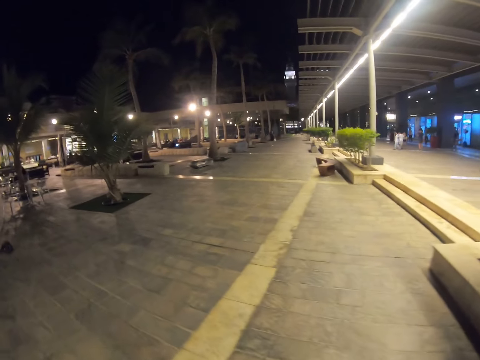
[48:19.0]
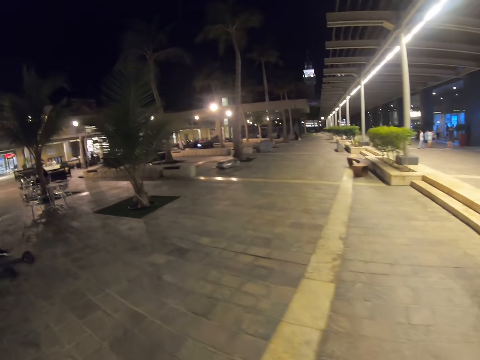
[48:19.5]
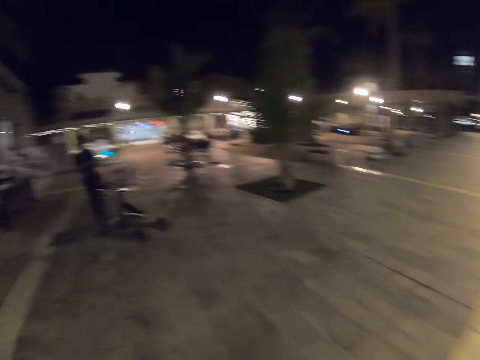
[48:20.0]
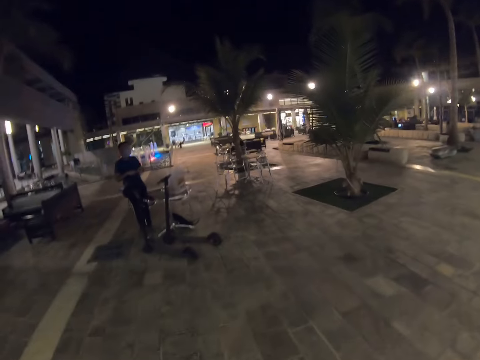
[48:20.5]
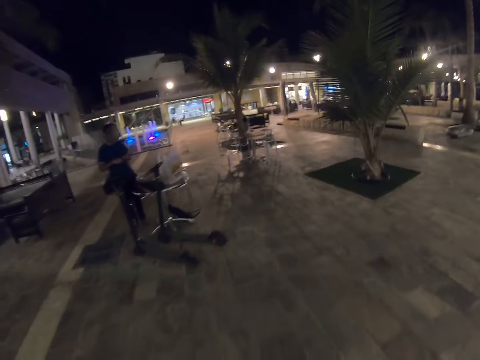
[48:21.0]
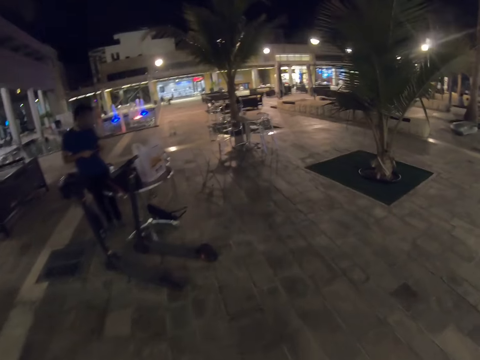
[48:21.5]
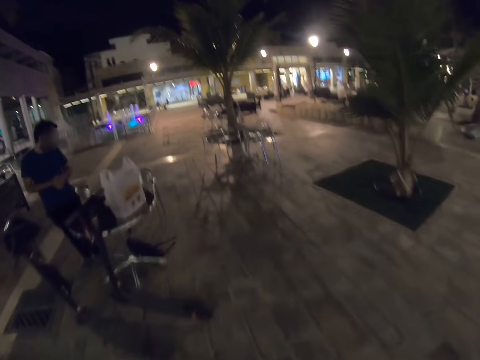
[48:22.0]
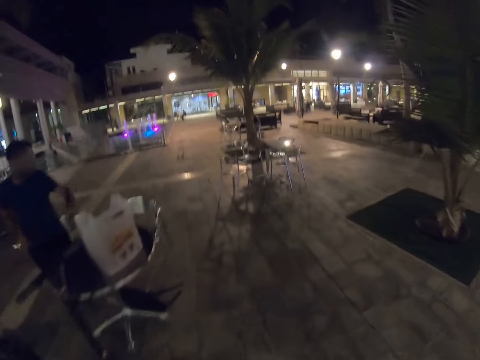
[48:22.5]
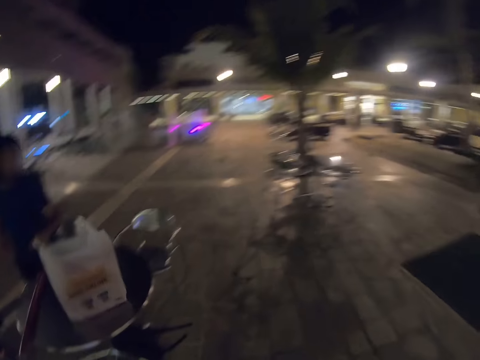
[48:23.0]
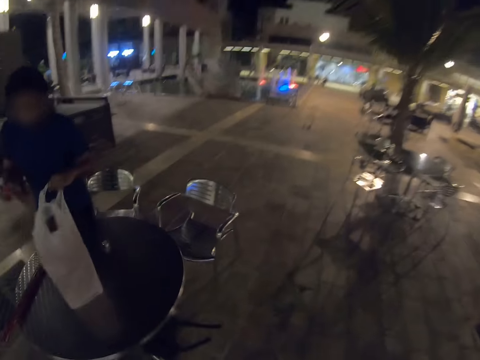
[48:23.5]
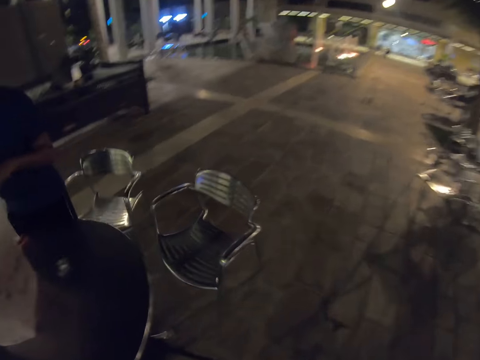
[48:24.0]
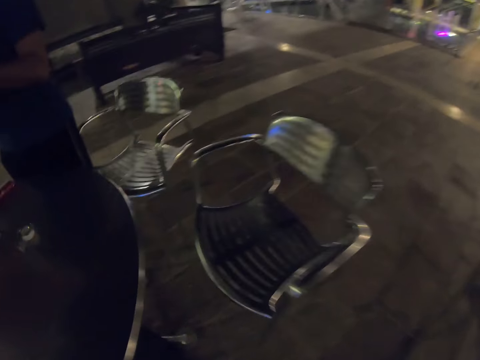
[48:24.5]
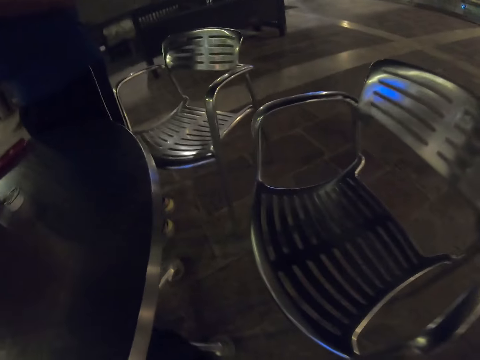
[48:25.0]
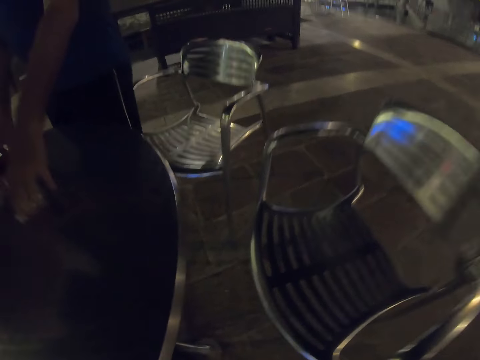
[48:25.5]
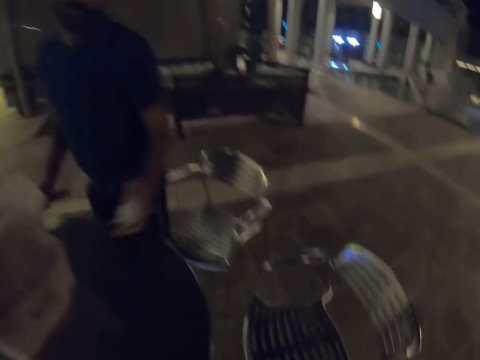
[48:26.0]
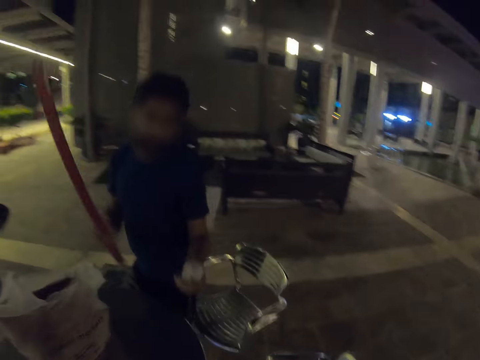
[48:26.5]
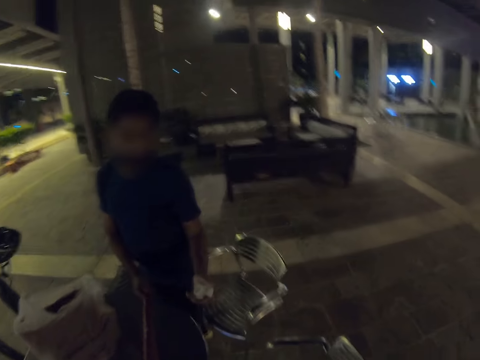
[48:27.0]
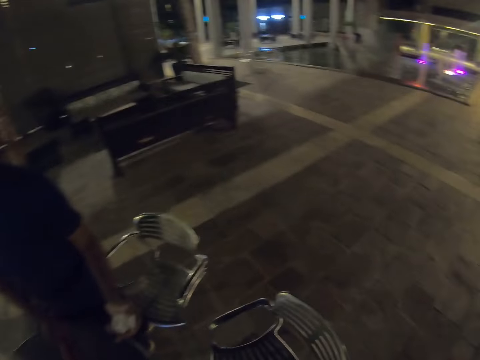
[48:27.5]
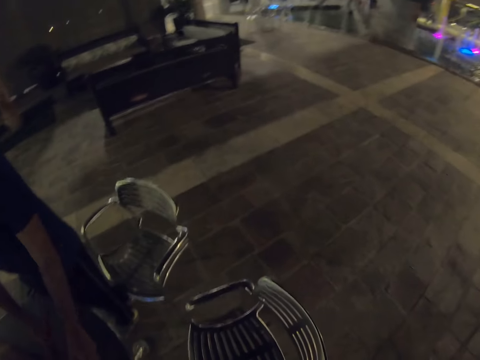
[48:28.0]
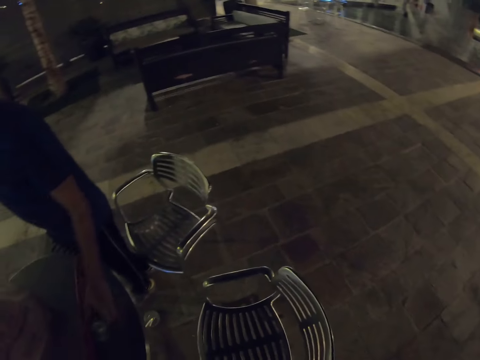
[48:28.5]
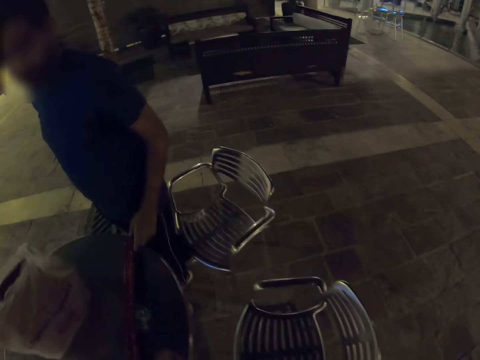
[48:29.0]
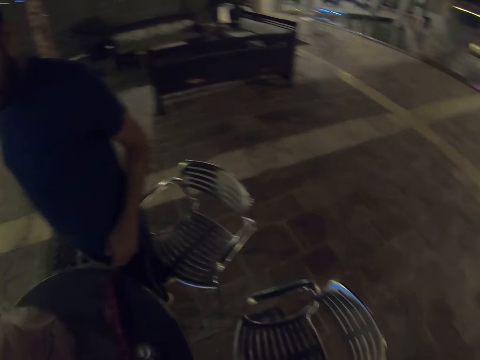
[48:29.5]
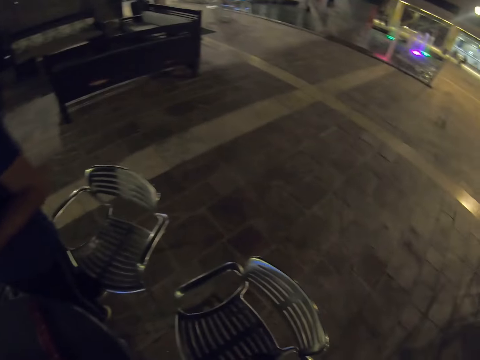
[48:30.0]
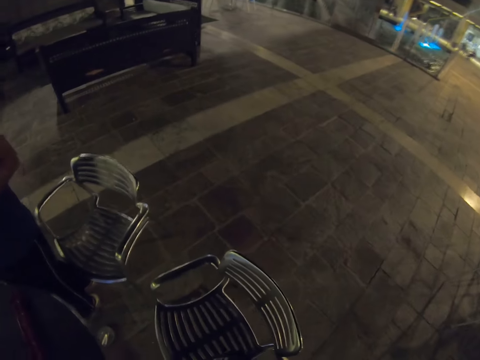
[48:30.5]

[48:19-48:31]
The camera wearer walks around. A person stands at the parking. The person drags the plastic bag on the table, picks the wrapping paper from the table and picks the tape from the table. The camera wearer picks the wrapper. They place the tape on the table and place the wrapping paper on the table. The person touches his pants.

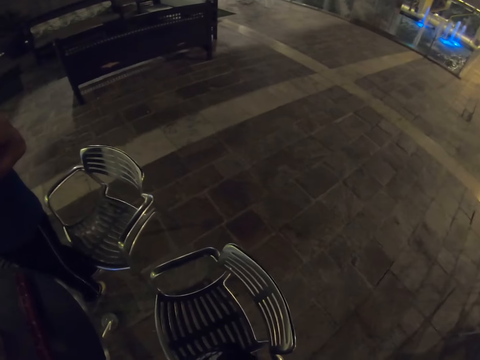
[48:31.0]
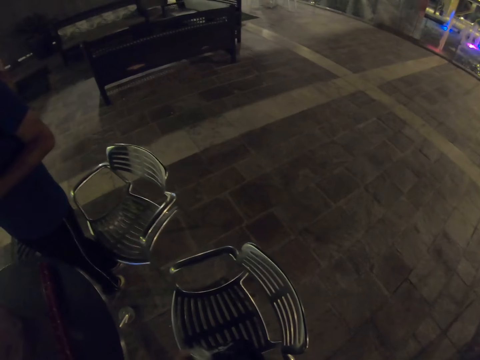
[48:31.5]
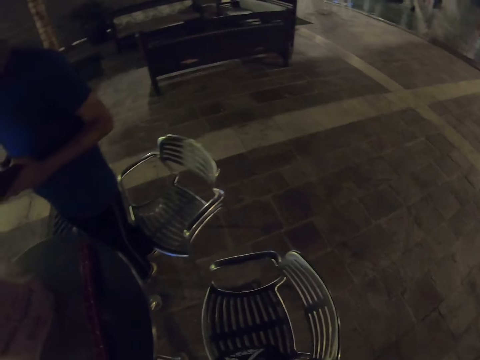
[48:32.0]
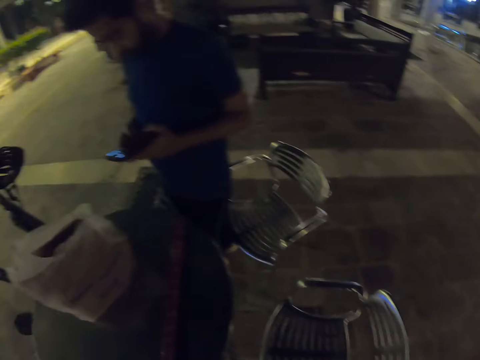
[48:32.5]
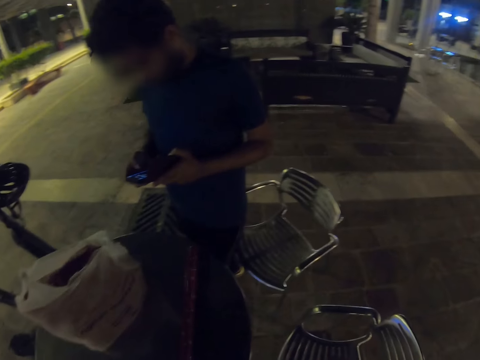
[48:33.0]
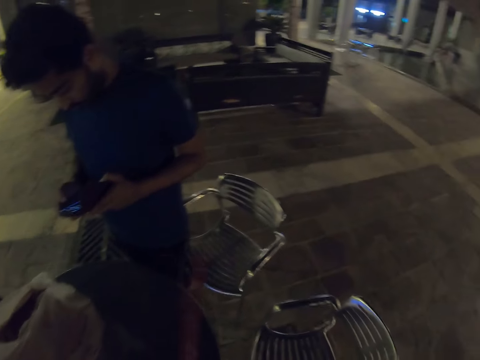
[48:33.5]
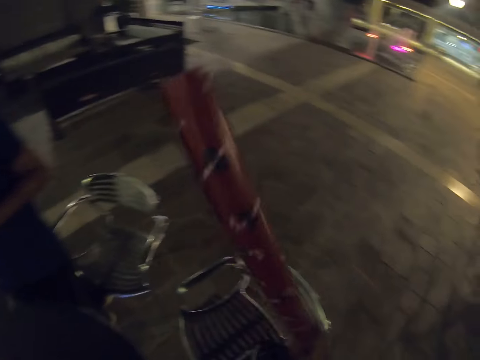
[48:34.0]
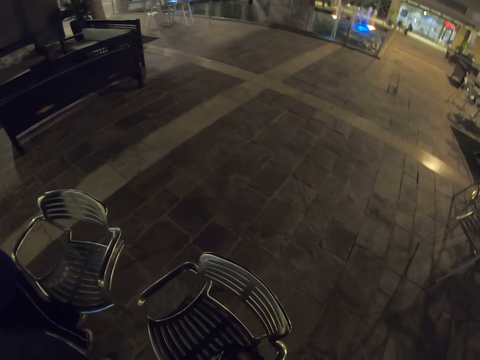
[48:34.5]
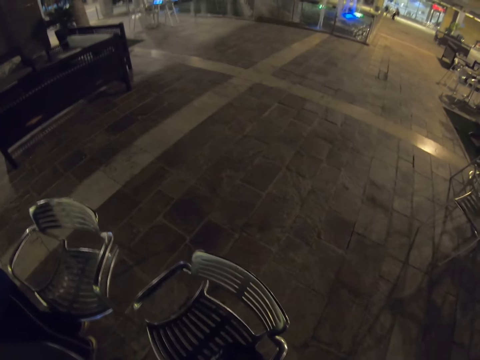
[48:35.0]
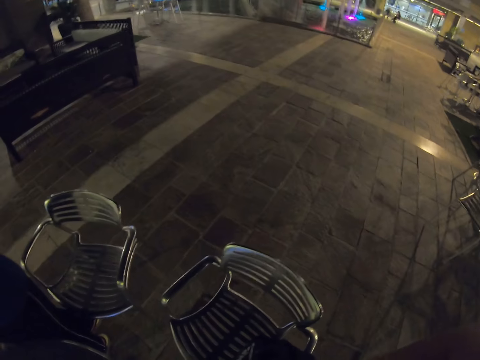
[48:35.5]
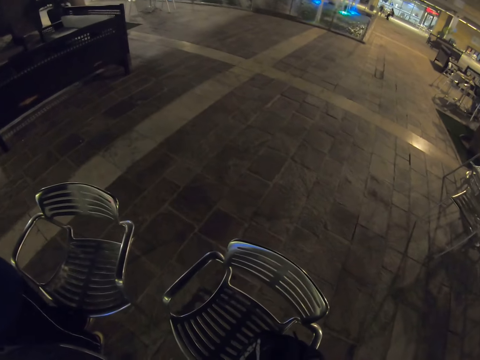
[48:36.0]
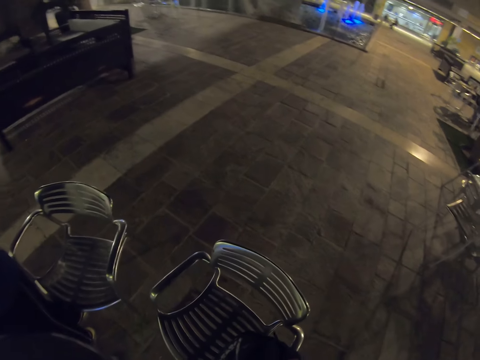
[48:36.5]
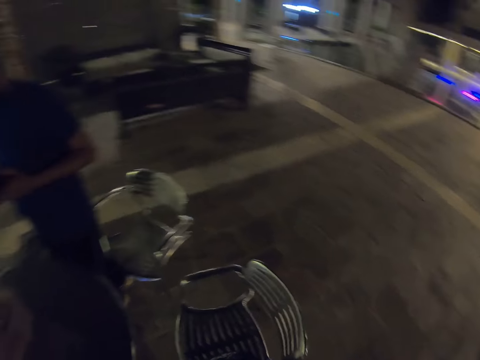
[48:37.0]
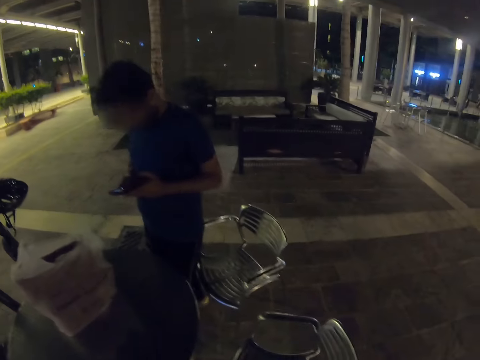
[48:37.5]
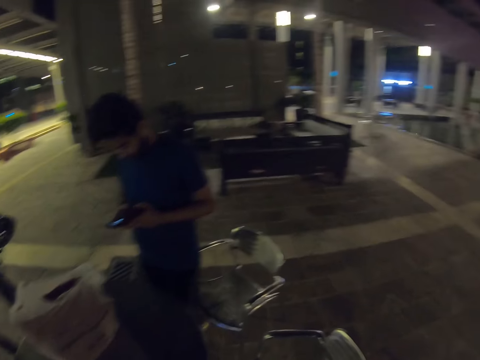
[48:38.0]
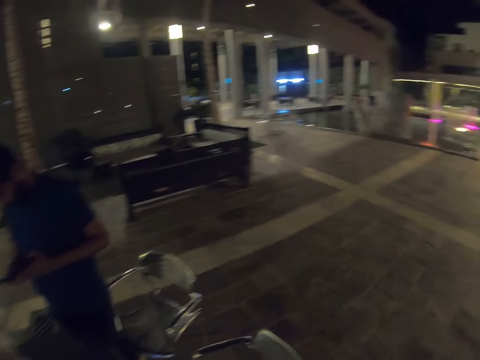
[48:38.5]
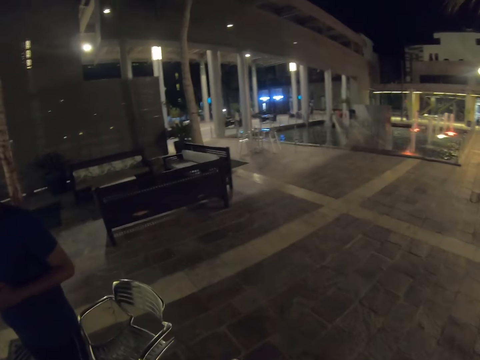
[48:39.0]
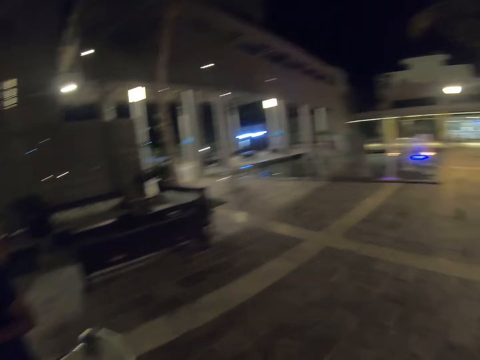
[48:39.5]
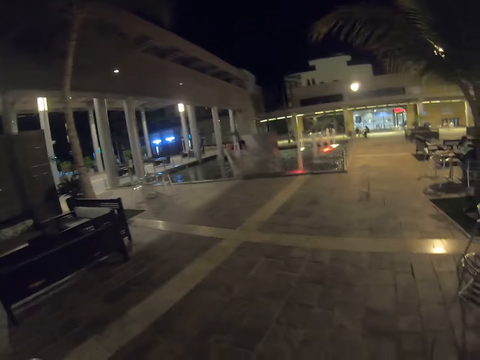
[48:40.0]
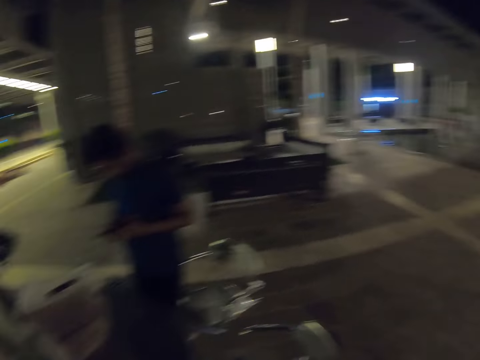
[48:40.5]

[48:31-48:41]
A person looks through the phone. The camera wearer picks the wrapping paper from the table. They look around the parking.
